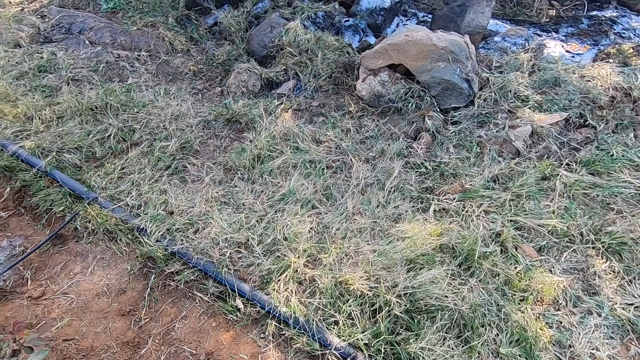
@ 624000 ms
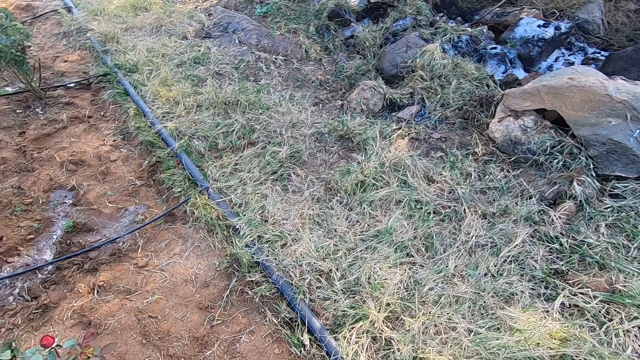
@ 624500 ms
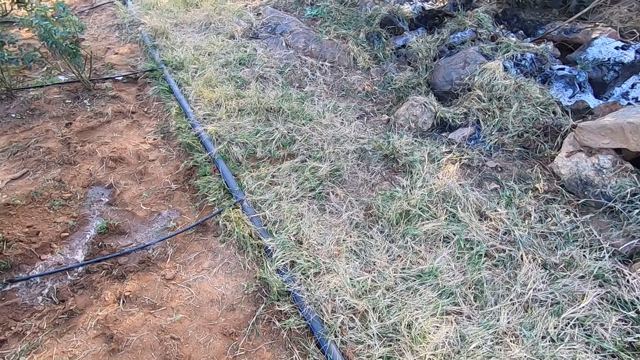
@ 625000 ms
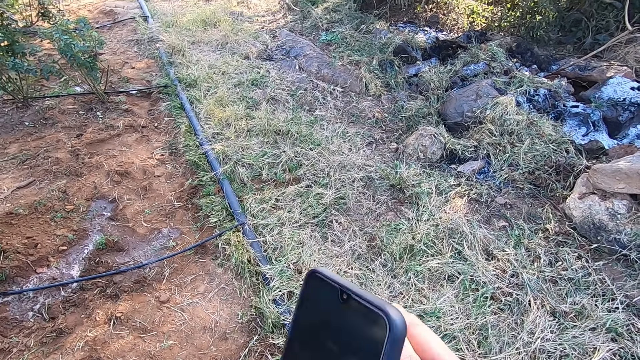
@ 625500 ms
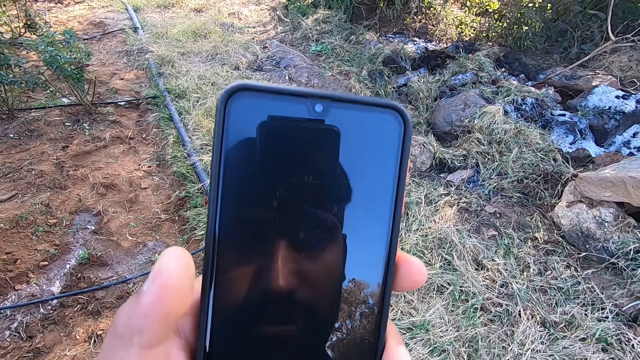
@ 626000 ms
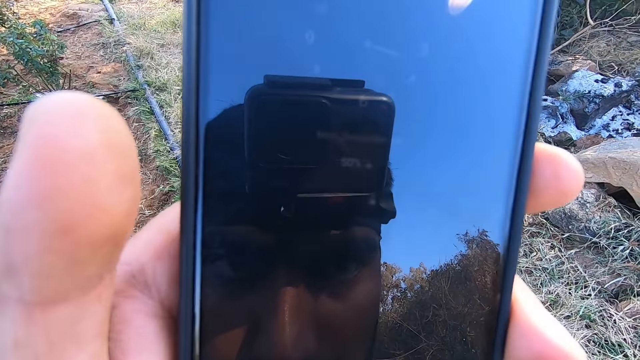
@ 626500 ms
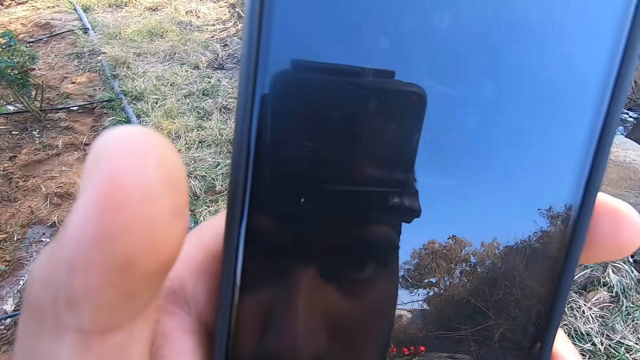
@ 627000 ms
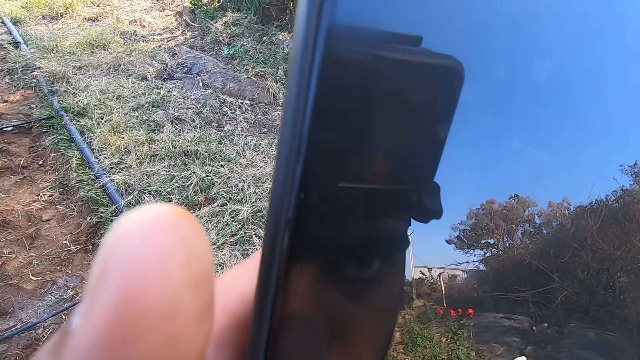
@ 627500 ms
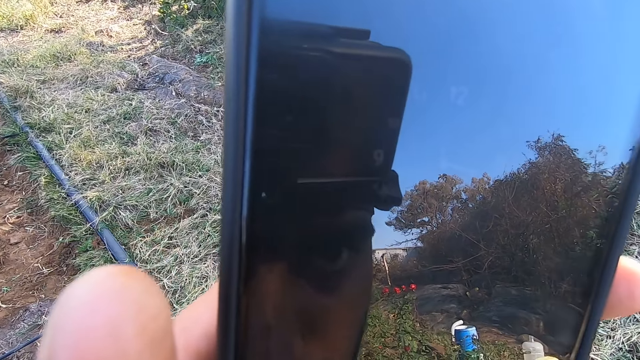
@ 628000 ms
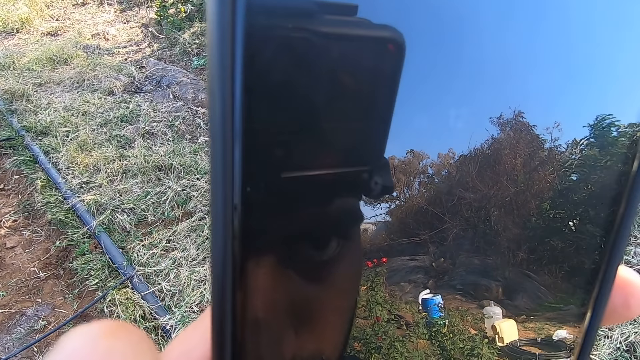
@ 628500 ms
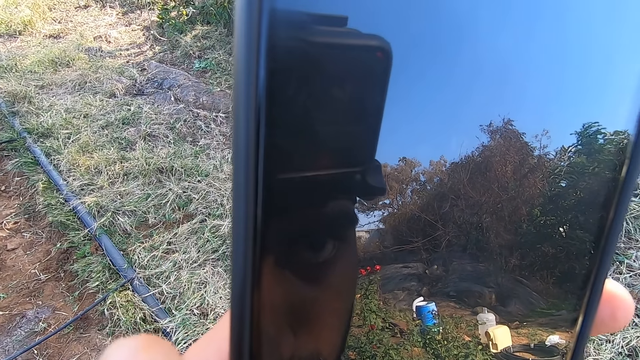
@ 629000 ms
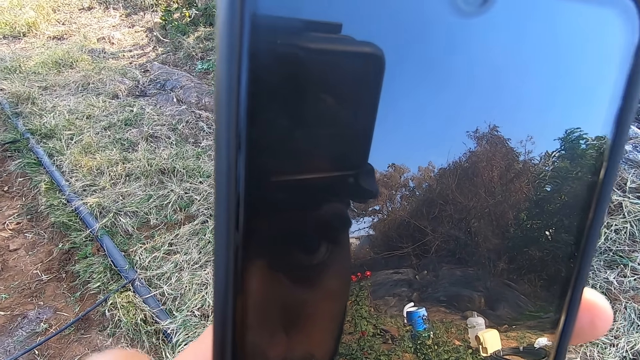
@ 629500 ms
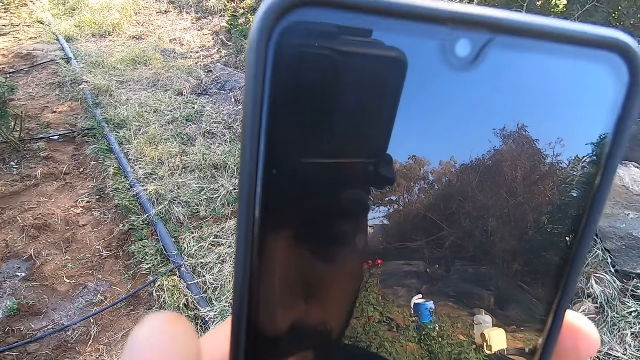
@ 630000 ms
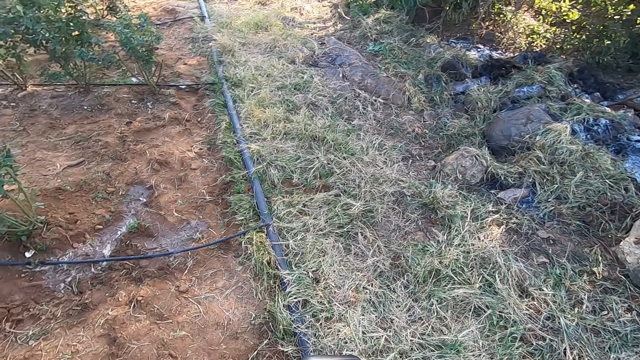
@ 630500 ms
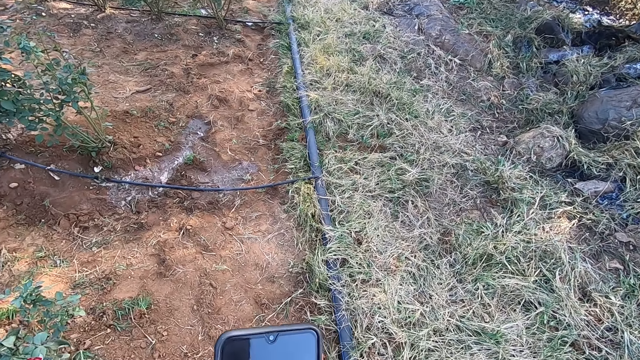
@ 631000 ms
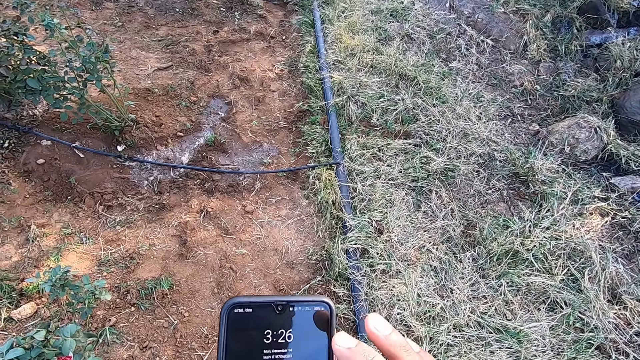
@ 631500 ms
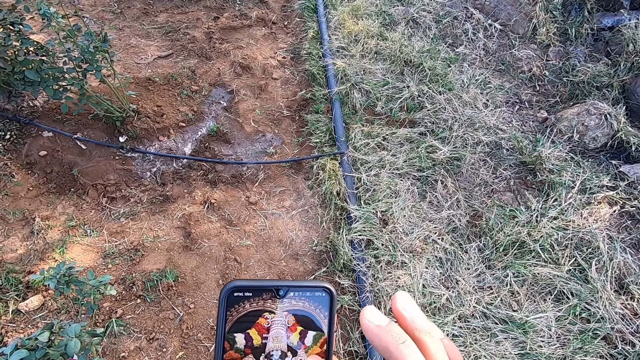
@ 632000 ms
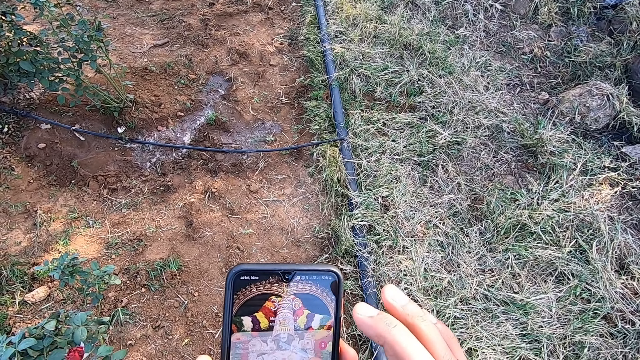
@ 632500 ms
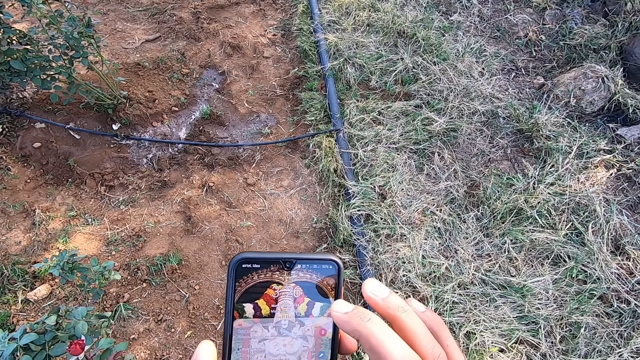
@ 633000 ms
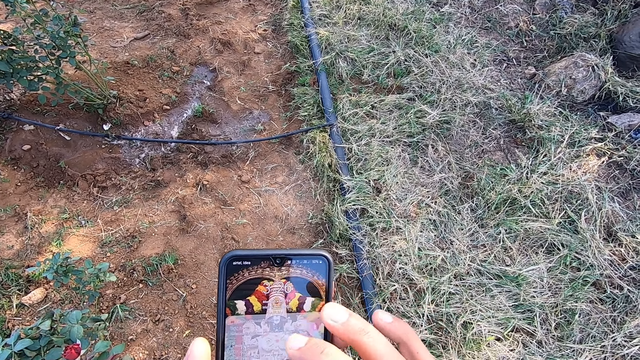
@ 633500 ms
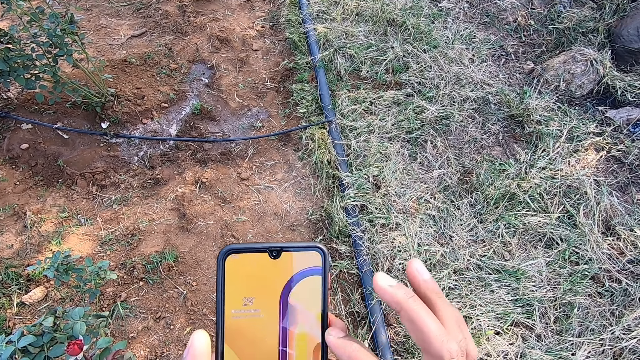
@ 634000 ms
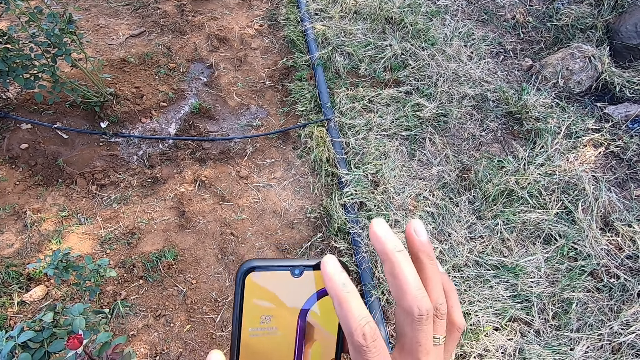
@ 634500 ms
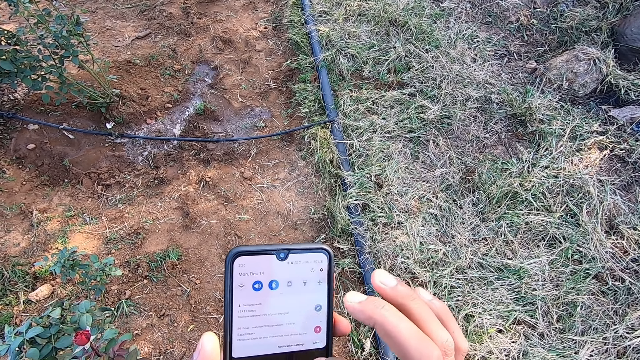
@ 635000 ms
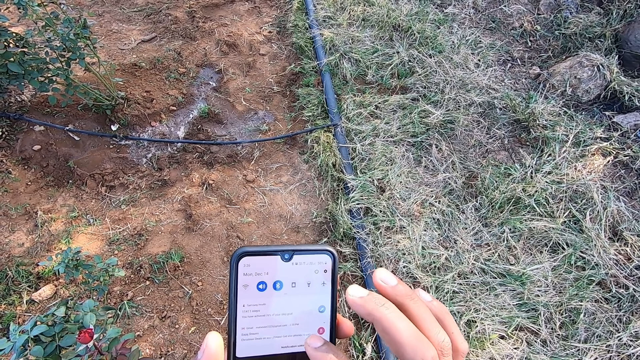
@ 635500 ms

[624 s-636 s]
The camera wearer uses the phone. He touches a phone in his left hand with his right hand. He turns the phone in his left hand. He operates the phone in his left hand with his right hand.

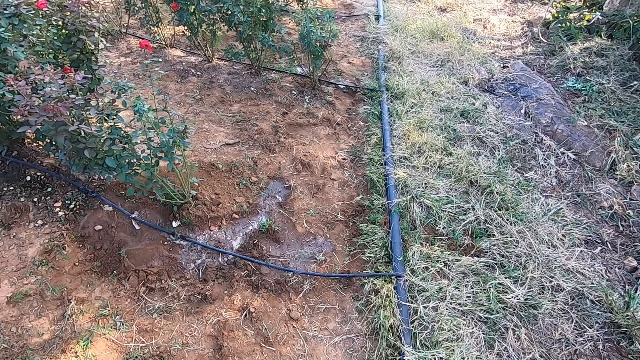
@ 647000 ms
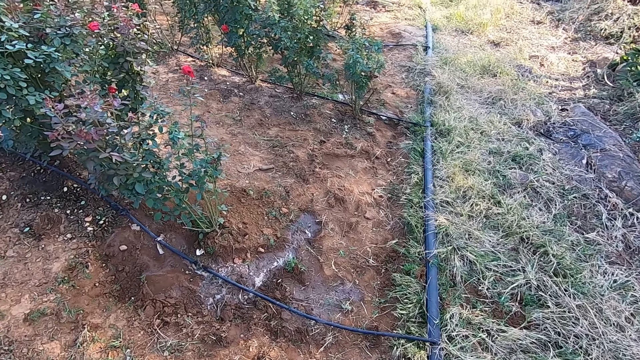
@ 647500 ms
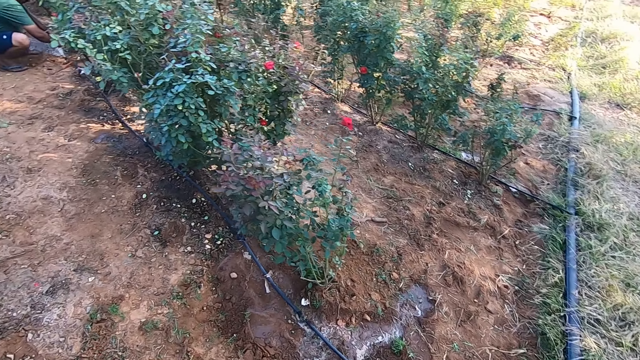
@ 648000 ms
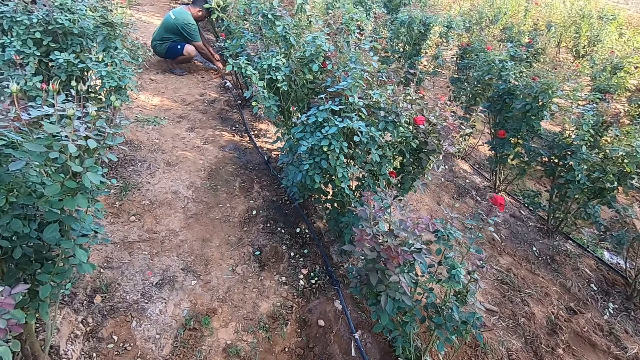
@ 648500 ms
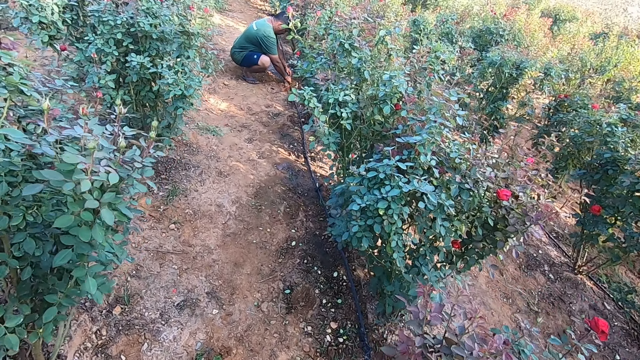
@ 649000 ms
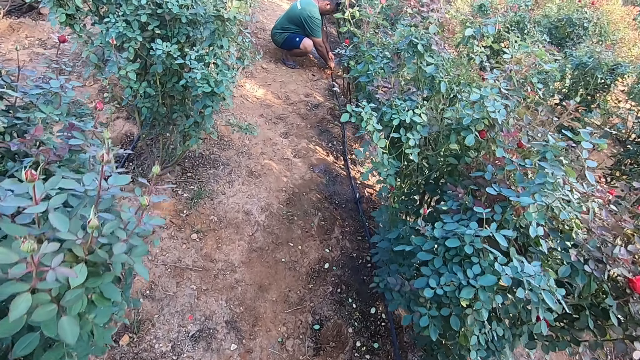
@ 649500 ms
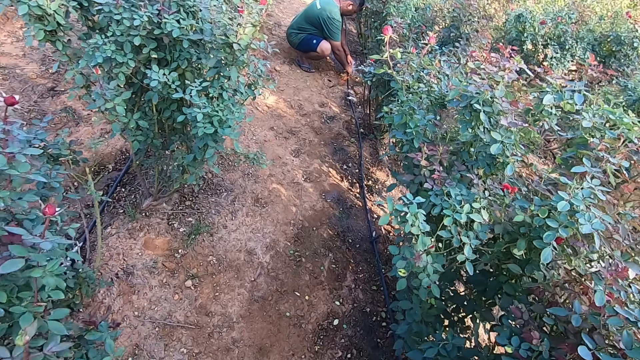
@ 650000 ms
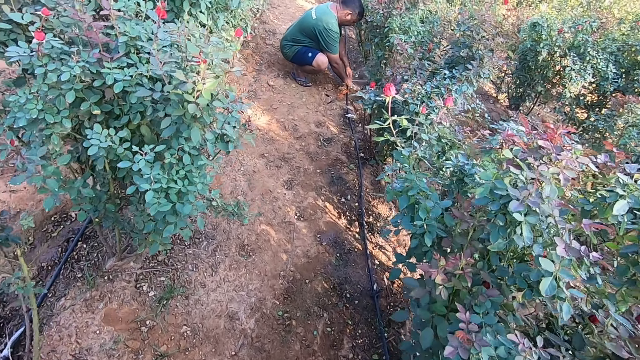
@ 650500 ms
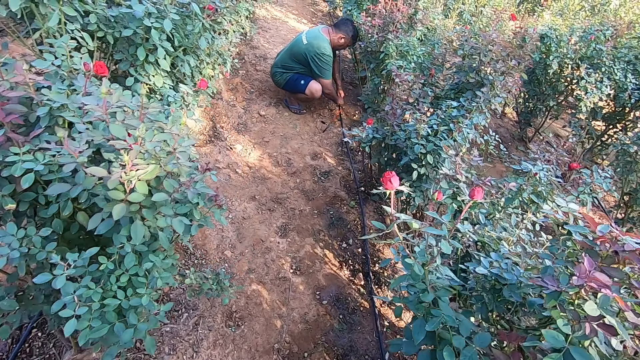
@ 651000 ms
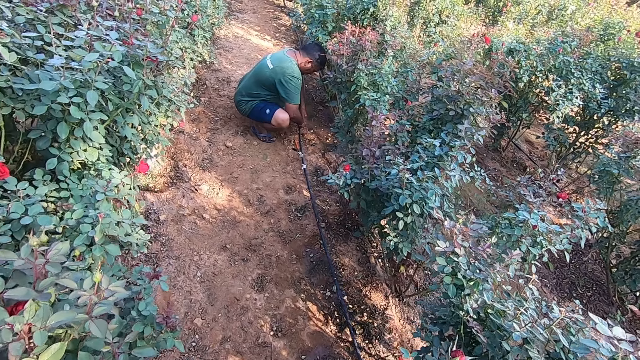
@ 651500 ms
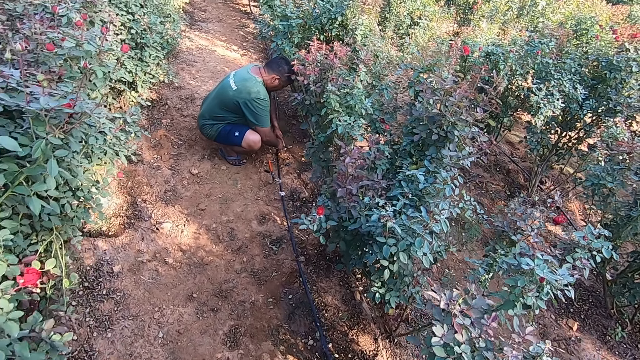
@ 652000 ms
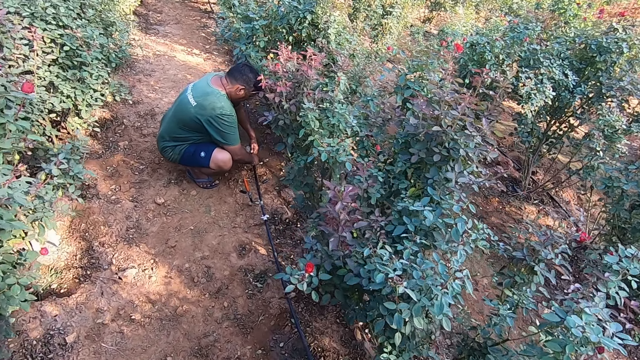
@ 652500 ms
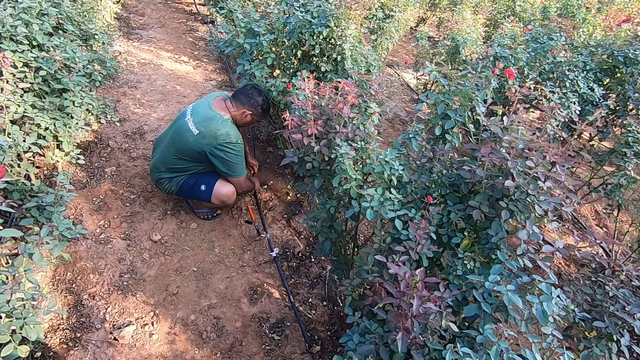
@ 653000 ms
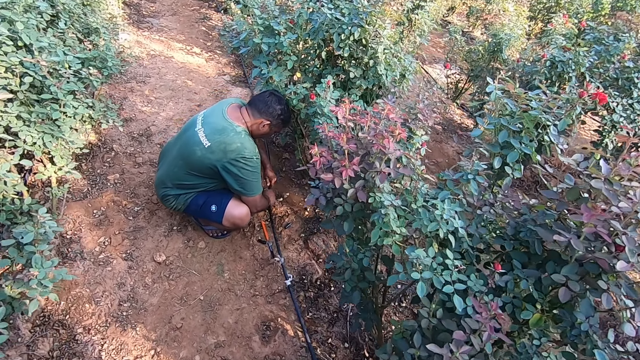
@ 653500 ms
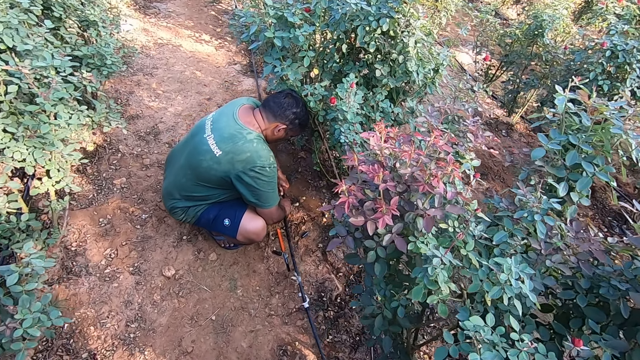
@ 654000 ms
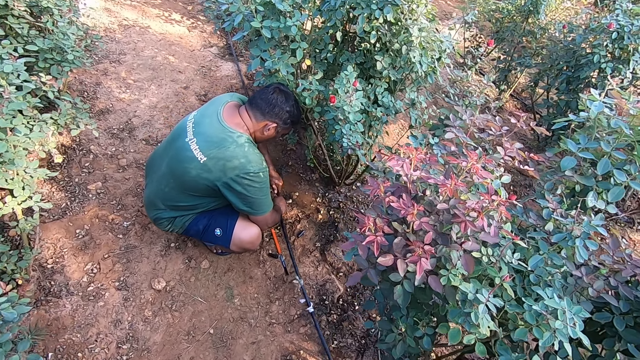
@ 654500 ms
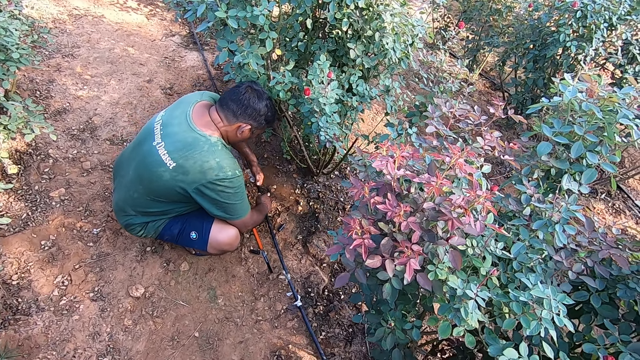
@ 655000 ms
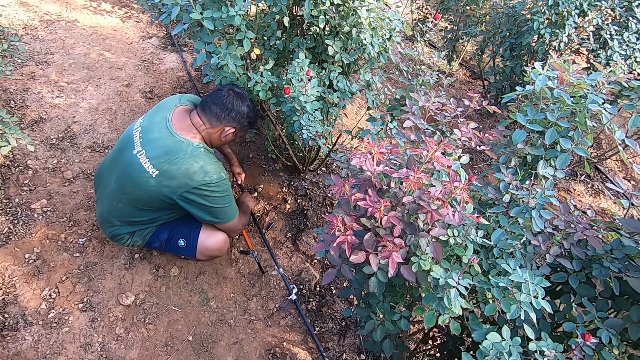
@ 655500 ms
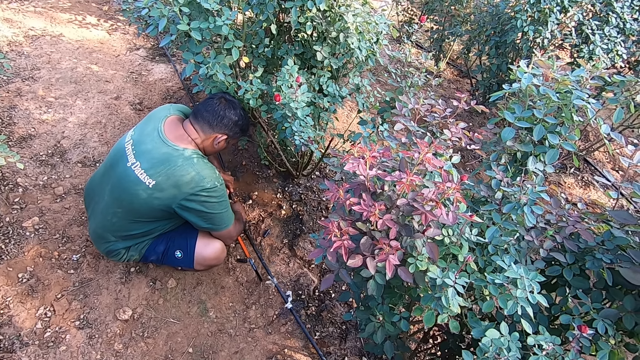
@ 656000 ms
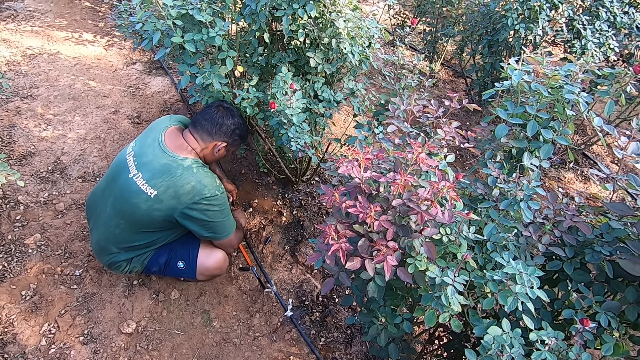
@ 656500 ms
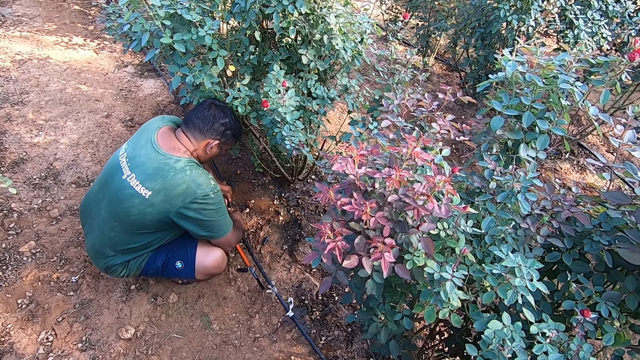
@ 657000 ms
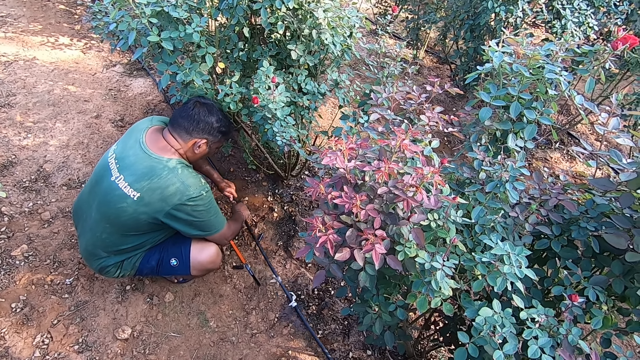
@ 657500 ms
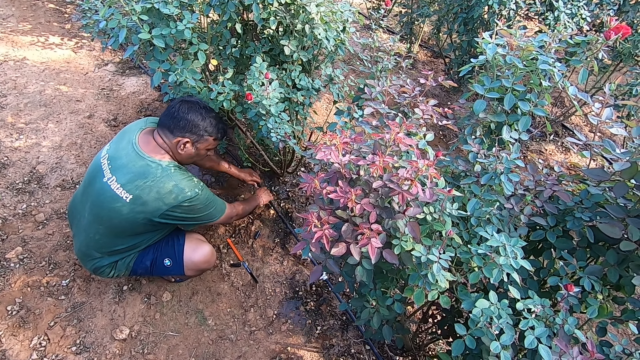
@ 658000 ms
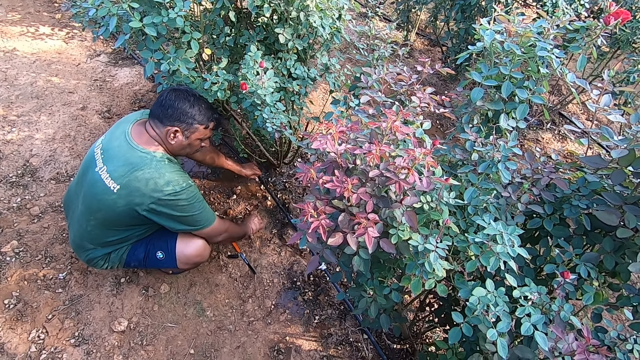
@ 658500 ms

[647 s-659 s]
The man fixes a hose on the ground with his hands. The camera wearer walks. They look around.
